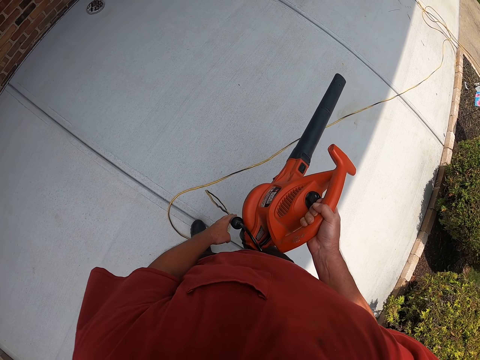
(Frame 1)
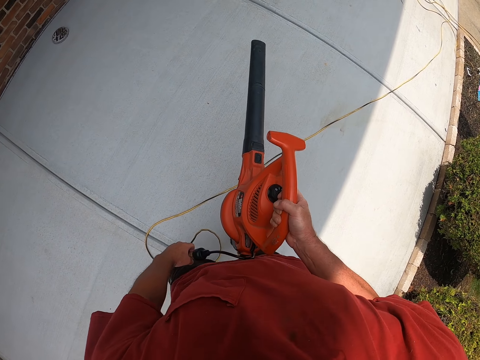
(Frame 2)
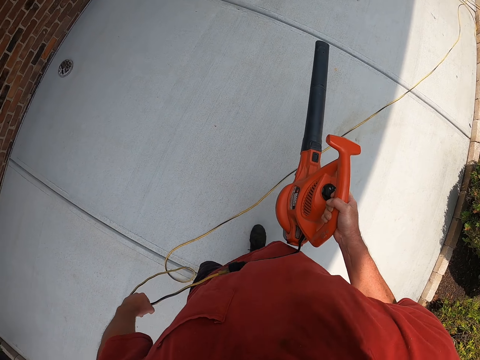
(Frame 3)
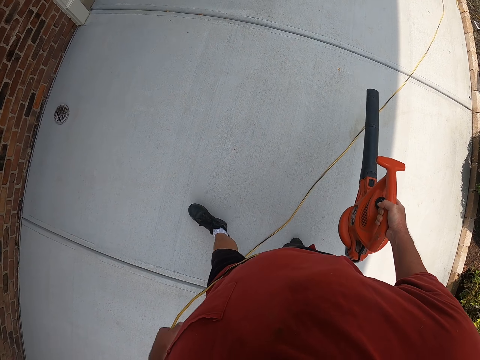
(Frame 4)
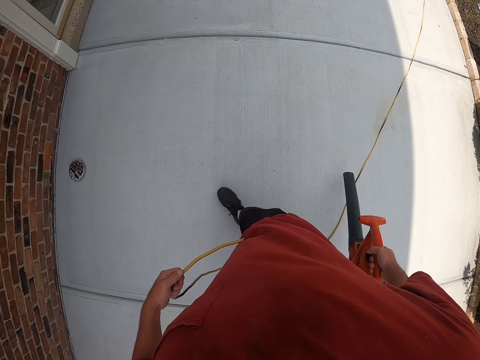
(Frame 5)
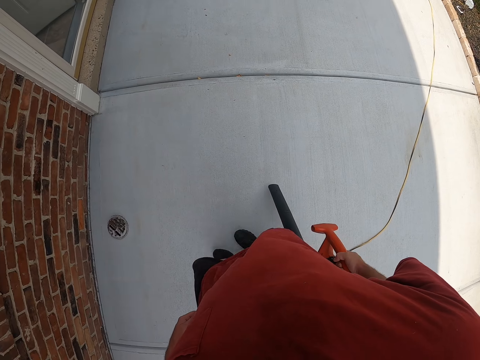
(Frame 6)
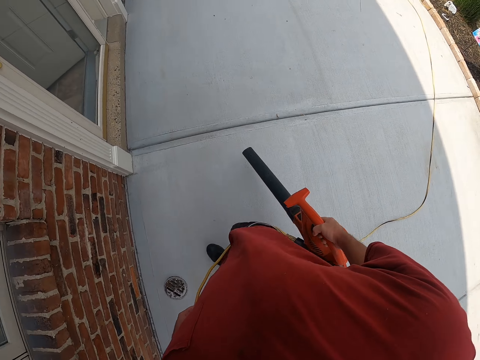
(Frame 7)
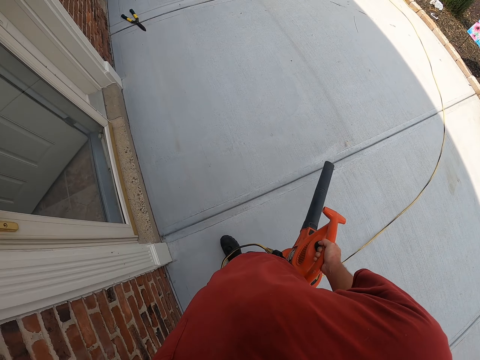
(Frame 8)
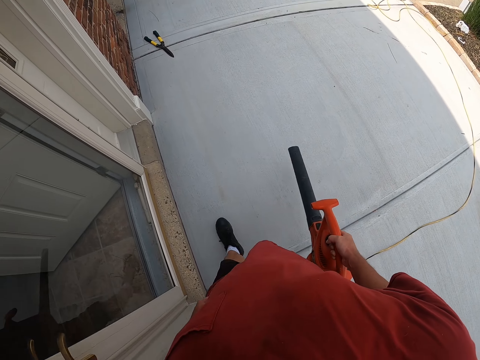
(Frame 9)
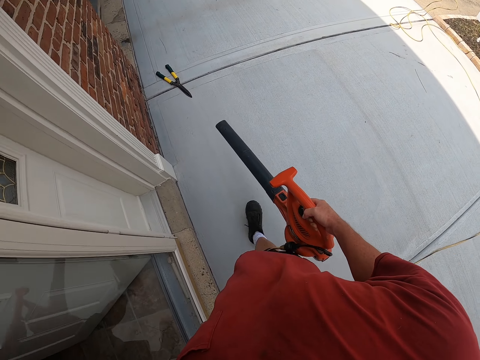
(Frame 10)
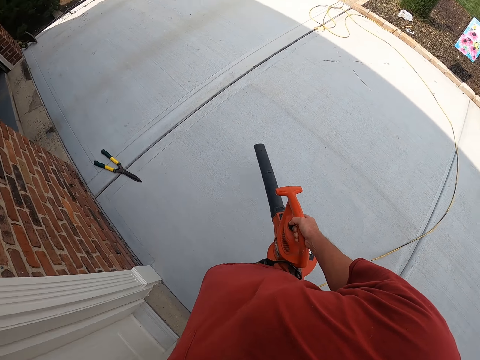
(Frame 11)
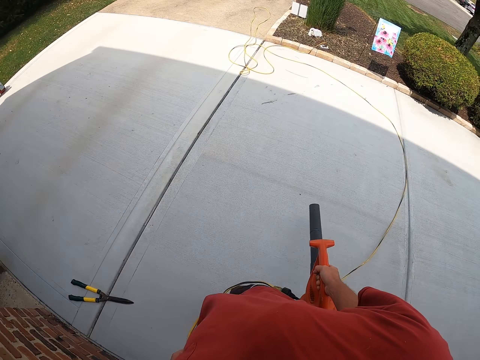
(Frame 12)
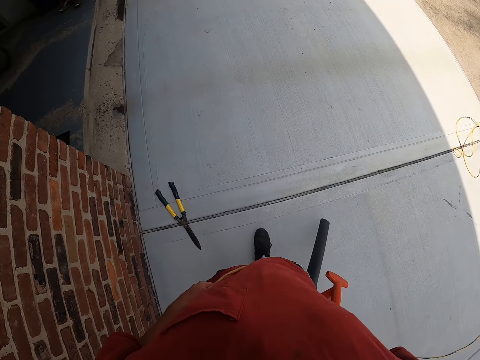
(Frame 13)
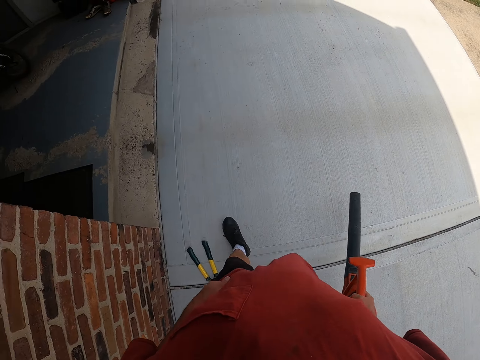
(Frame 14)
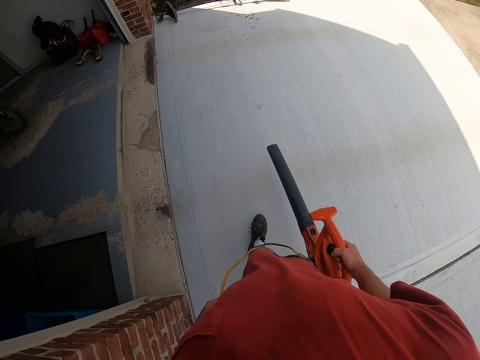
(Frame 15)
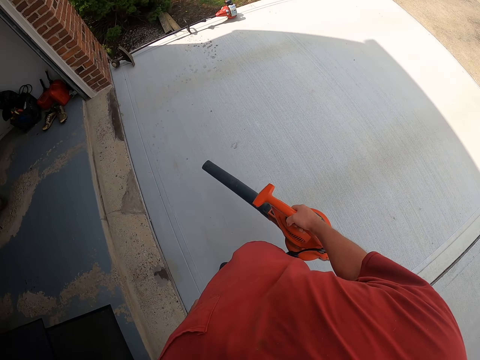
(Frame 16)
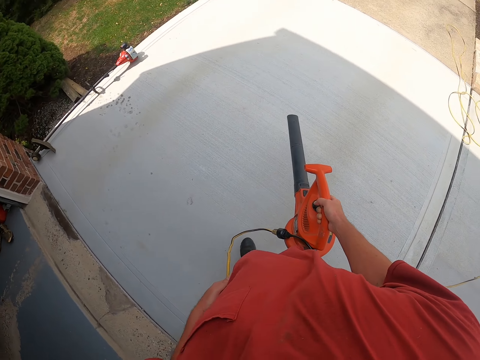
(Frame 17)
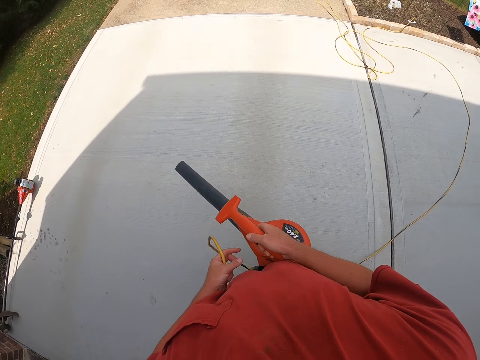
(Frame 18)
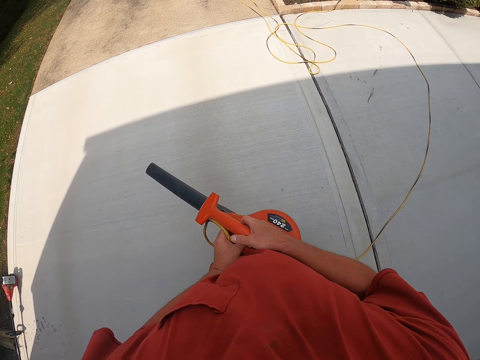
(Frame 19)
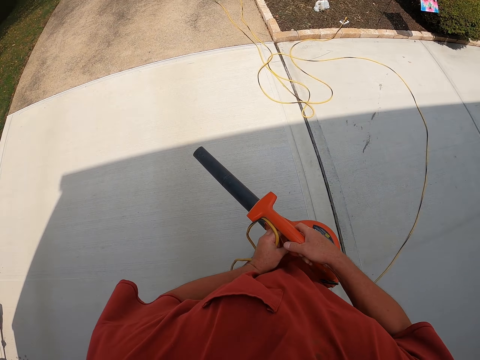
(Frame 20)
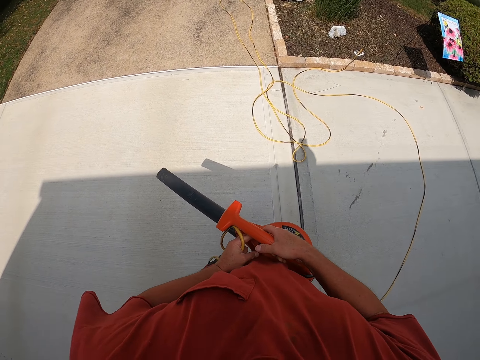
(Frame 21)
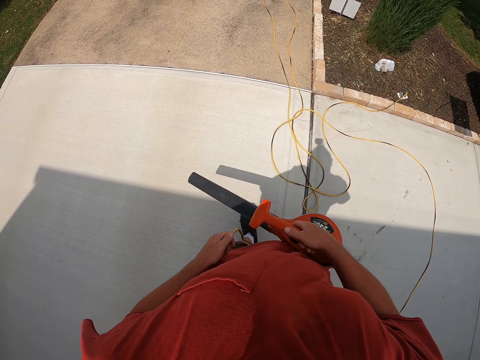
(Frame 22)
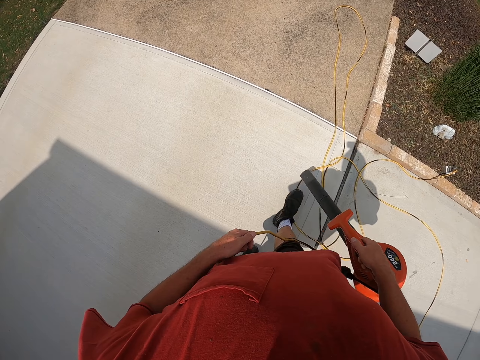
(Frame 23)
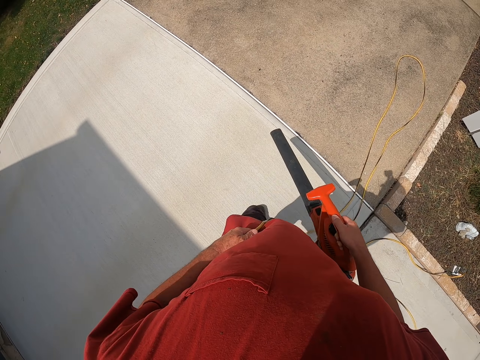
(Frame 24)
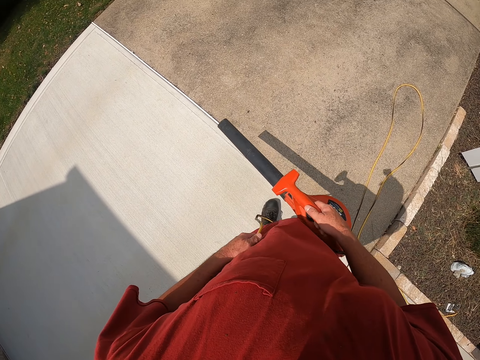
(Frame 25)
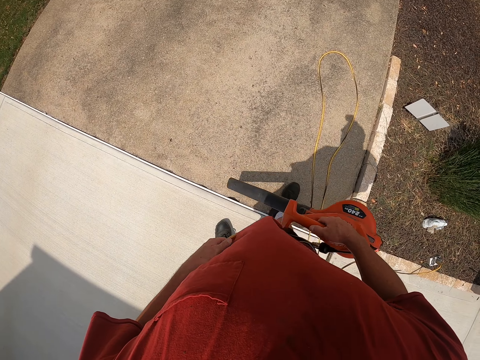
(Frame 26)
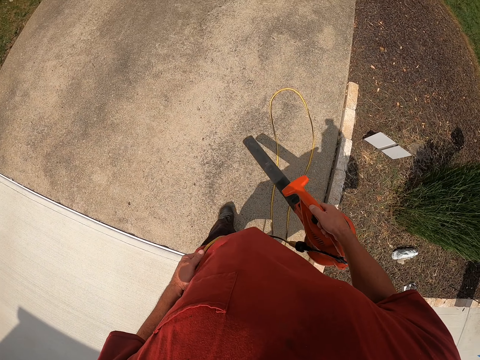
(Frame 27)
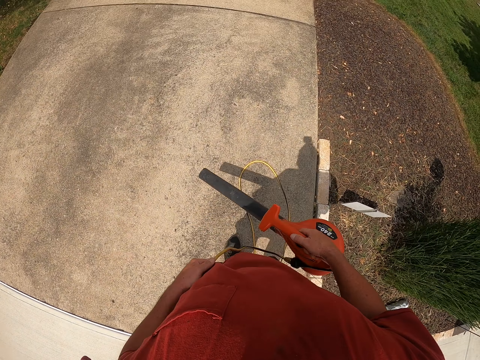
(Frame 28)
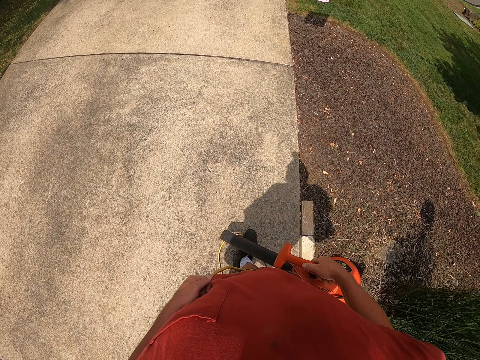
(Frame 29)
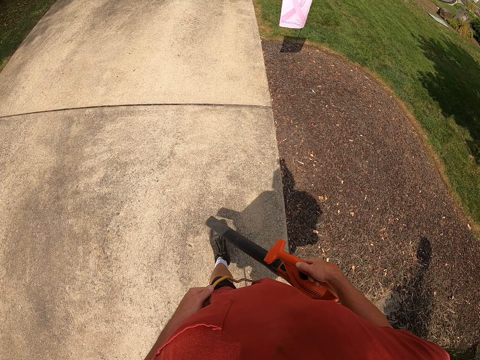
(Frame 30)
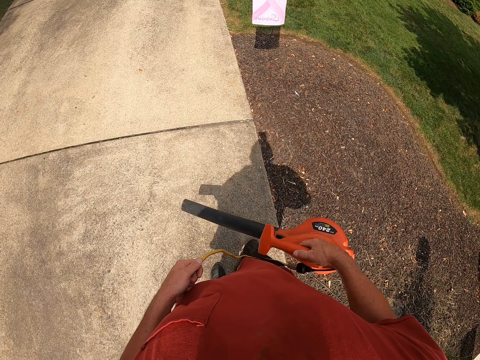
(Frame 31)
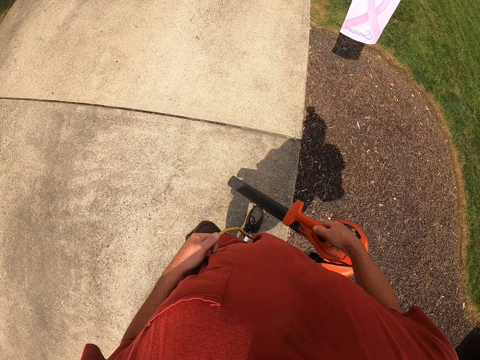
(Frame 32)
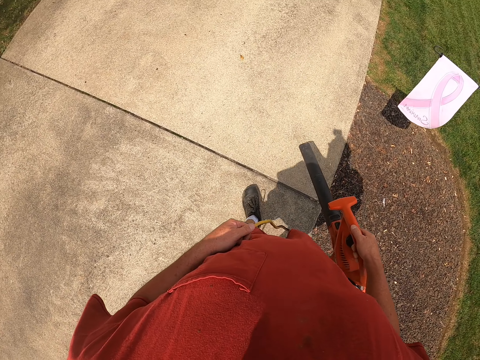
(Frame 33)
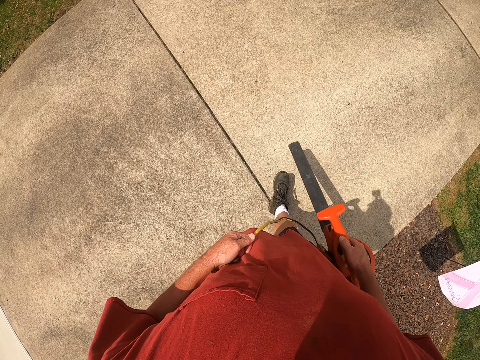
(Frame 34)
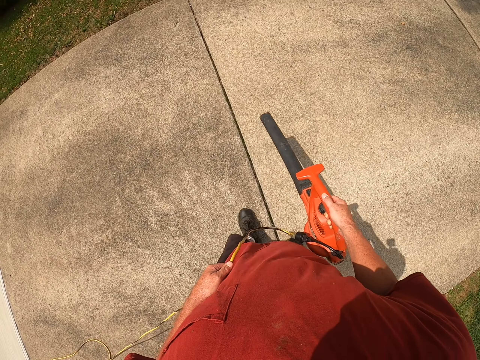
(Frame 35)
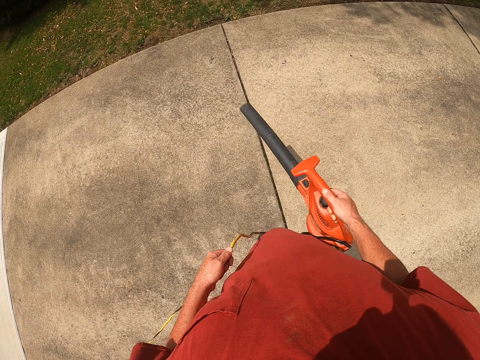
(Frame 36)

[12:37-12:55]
The camera wearer vacuums the pavements. They walk around. They clean the pavement with the vacuum cleaner.

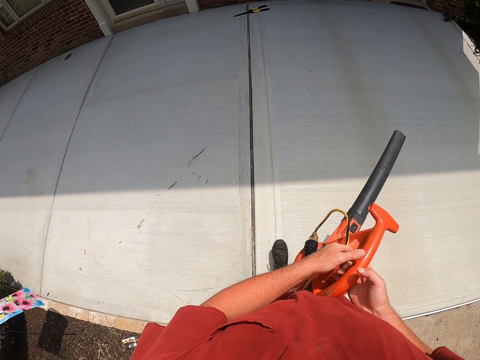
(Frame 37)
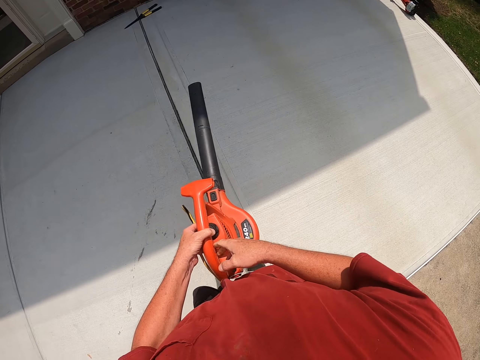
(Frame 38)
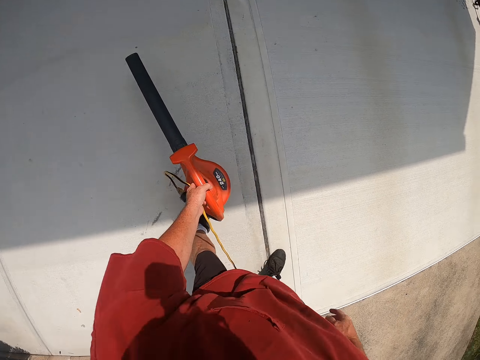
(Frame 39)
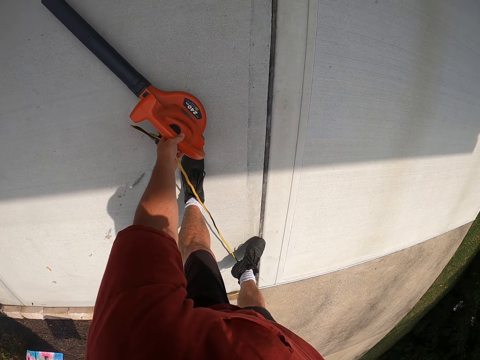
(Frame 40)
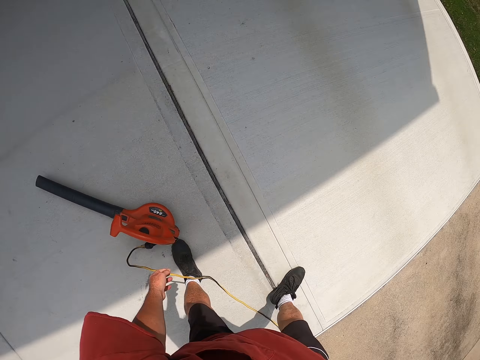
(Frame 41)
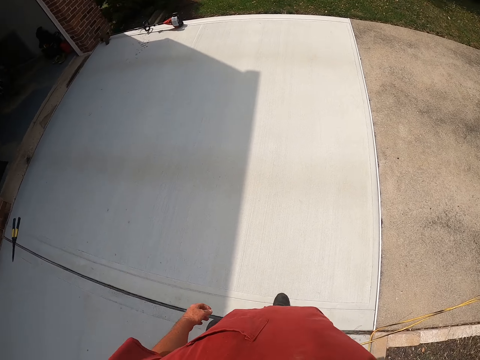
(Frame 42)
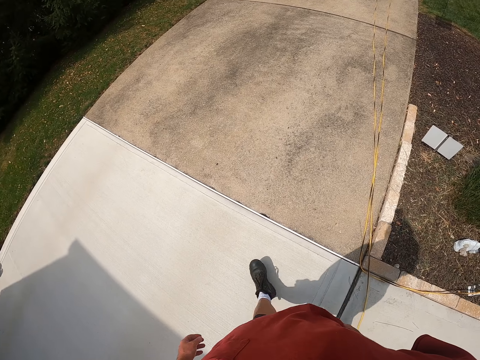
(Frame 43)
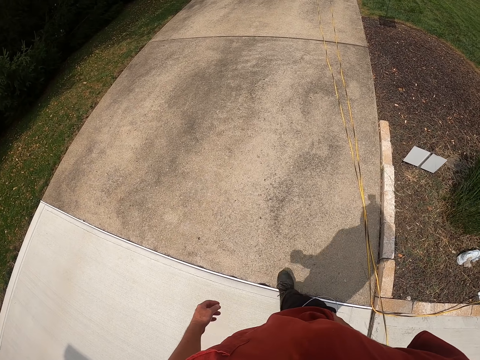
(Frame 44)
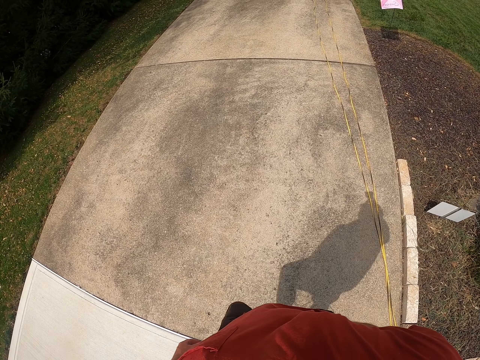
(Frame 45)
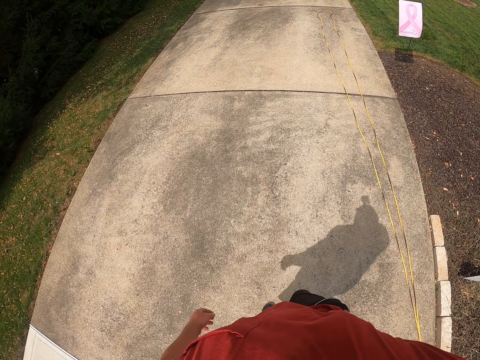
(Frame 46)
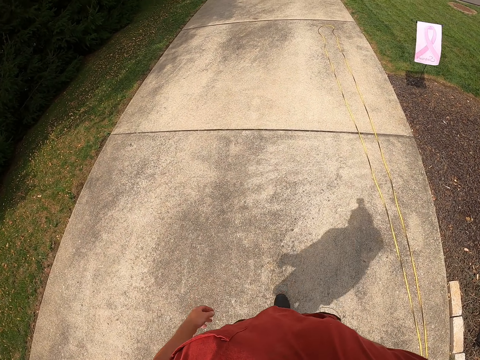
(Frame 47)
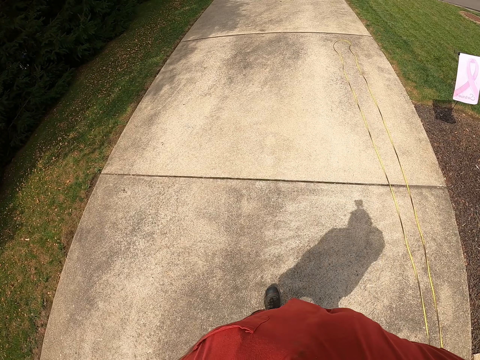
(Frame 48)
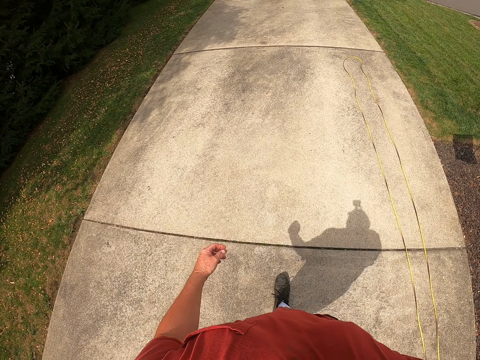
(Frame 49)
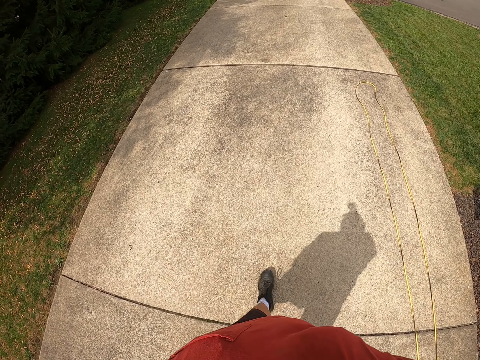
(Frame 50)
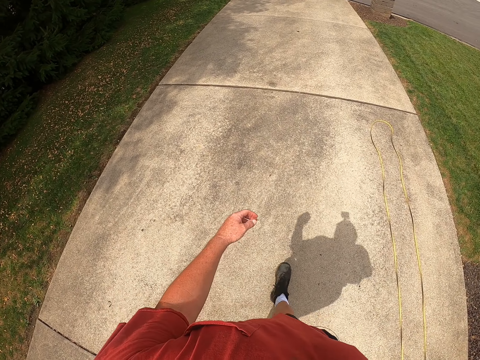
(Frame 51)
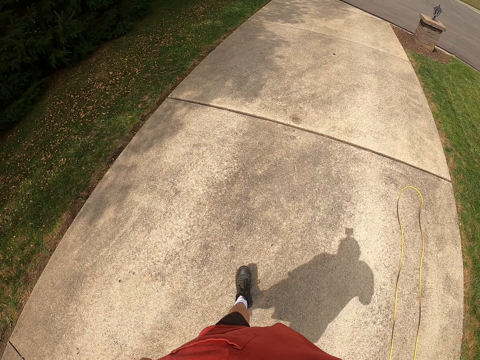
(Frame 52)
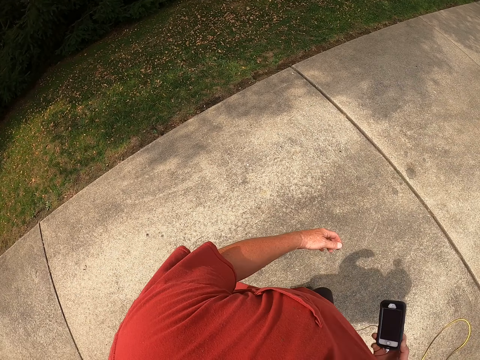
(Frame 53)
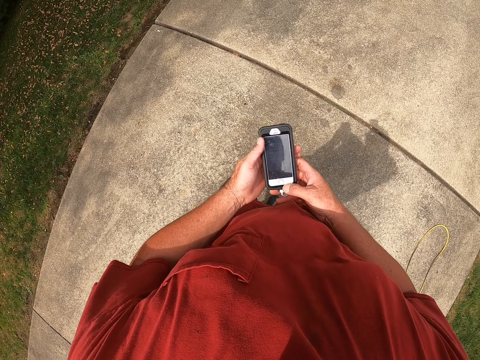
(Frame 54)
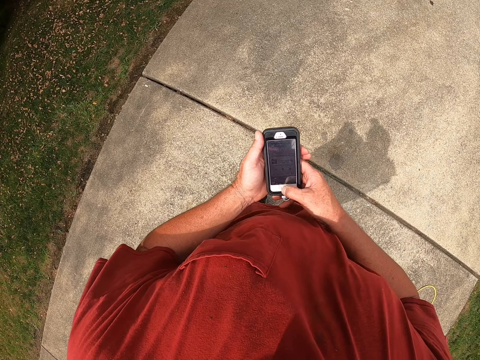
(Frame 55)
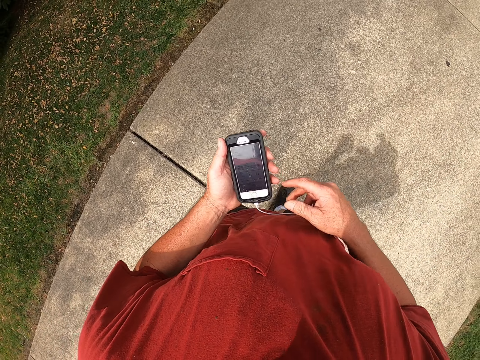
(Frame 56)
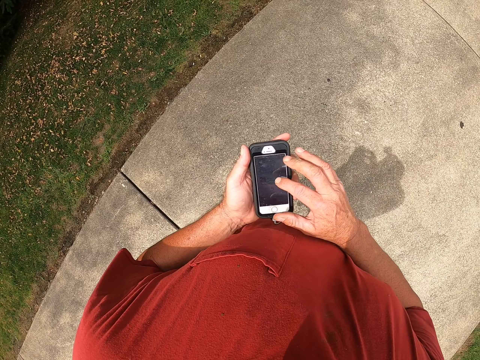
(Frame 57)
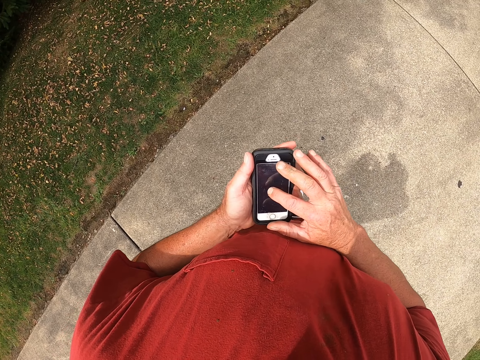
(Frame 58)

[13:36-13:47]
The camera wearer puts the street vacuum cleaner down. They walk around. They remove the phone from the pocket. They check the phone. They scroll through the phone.
